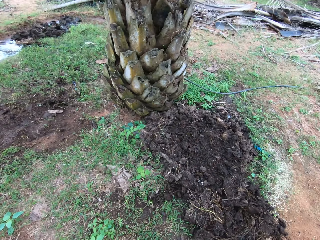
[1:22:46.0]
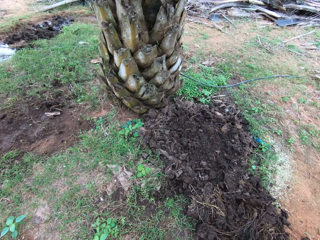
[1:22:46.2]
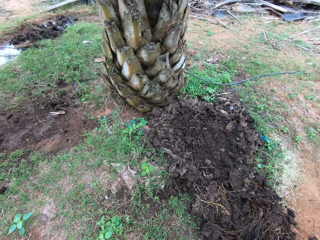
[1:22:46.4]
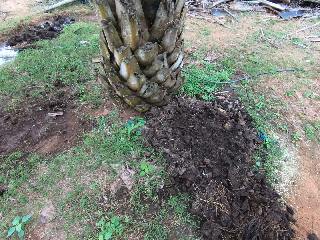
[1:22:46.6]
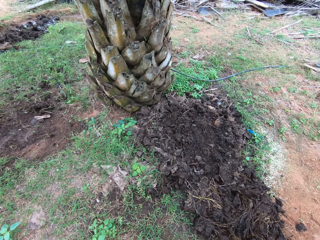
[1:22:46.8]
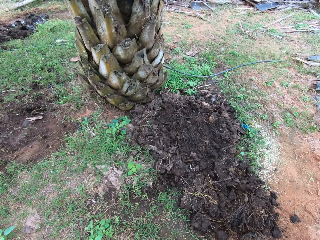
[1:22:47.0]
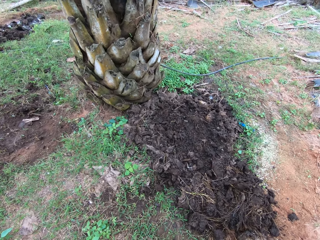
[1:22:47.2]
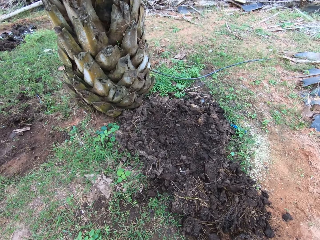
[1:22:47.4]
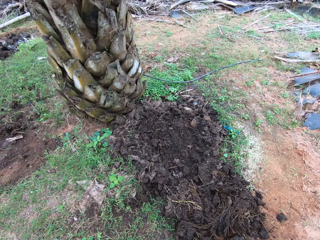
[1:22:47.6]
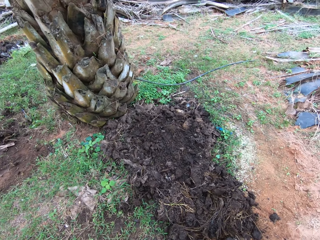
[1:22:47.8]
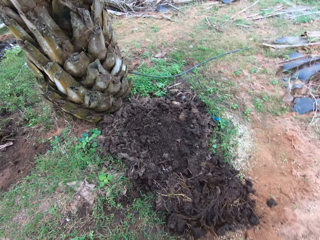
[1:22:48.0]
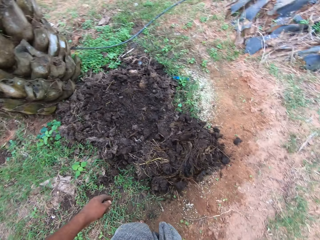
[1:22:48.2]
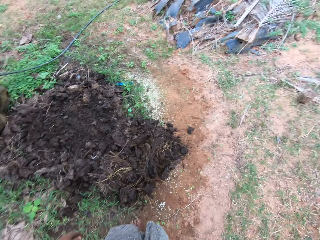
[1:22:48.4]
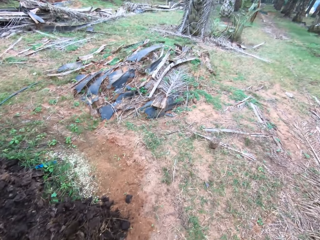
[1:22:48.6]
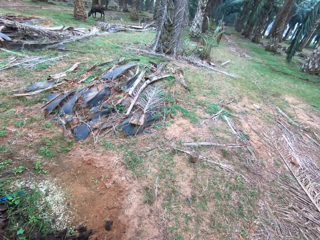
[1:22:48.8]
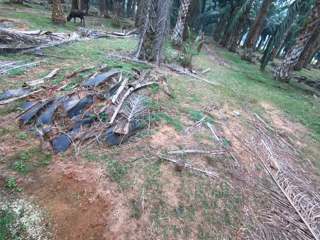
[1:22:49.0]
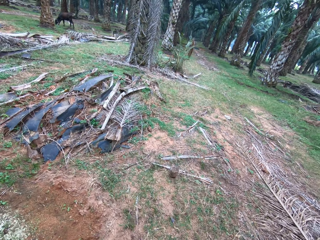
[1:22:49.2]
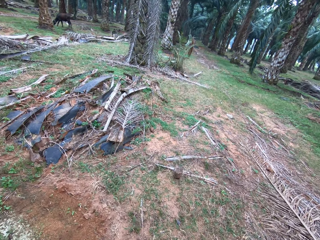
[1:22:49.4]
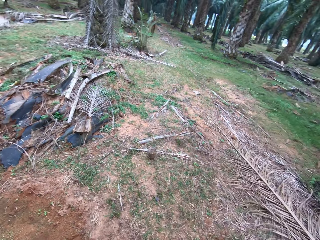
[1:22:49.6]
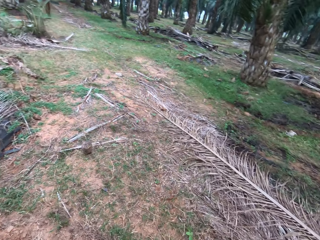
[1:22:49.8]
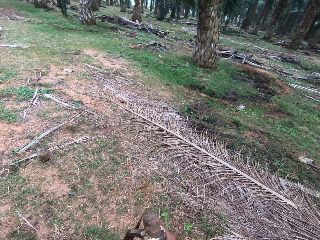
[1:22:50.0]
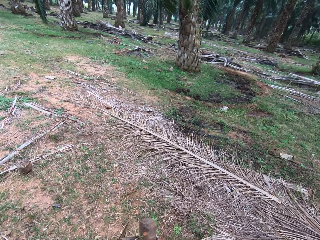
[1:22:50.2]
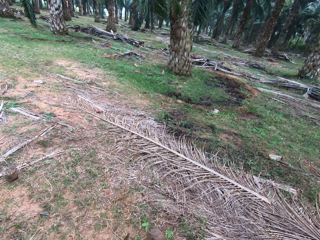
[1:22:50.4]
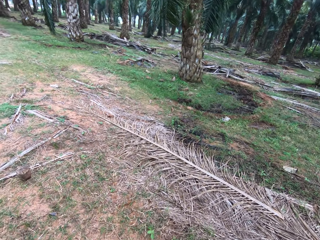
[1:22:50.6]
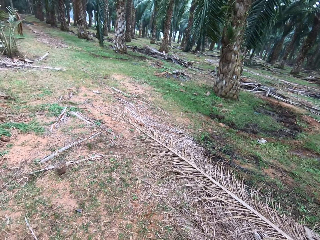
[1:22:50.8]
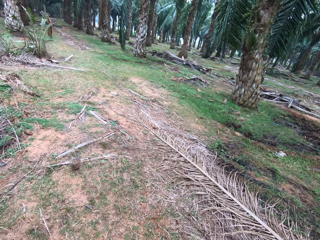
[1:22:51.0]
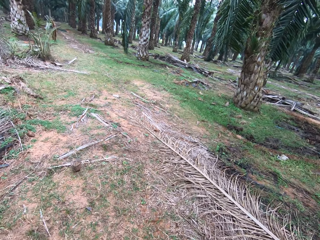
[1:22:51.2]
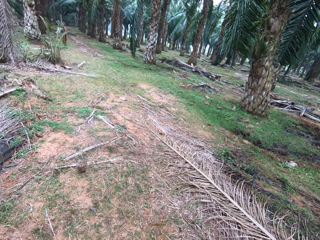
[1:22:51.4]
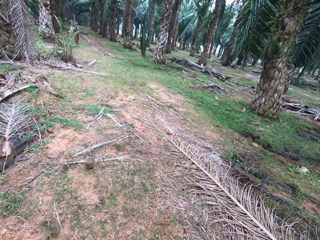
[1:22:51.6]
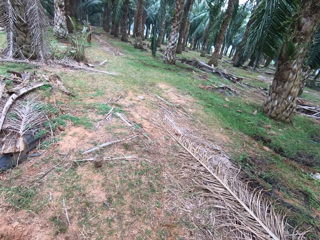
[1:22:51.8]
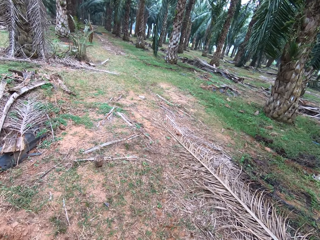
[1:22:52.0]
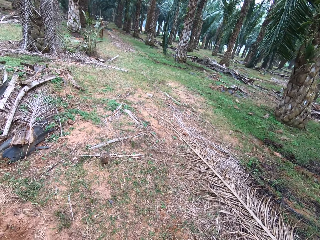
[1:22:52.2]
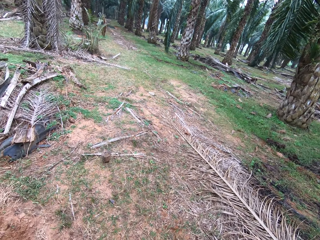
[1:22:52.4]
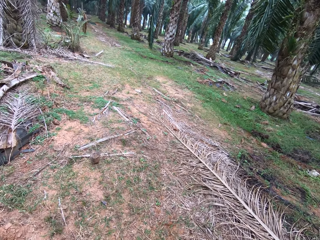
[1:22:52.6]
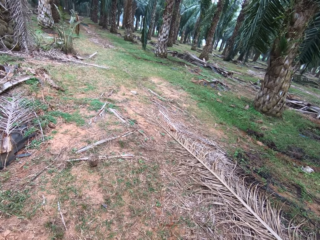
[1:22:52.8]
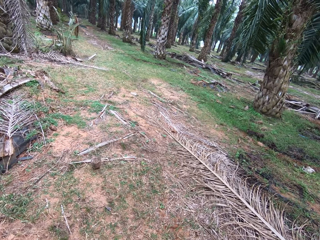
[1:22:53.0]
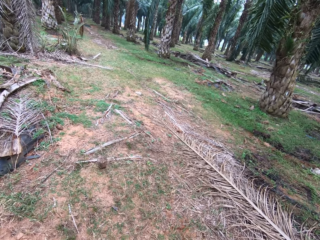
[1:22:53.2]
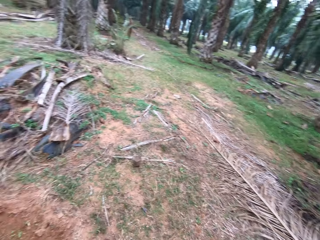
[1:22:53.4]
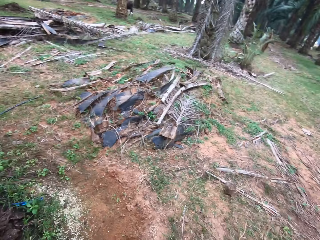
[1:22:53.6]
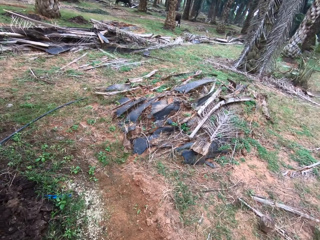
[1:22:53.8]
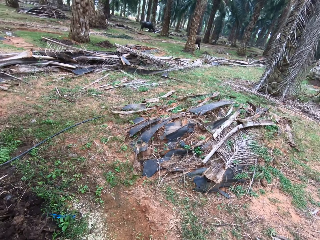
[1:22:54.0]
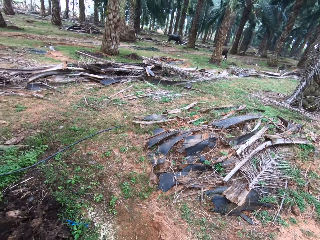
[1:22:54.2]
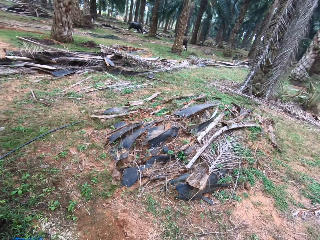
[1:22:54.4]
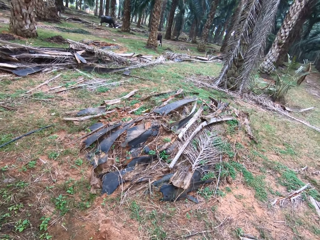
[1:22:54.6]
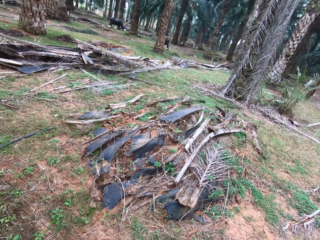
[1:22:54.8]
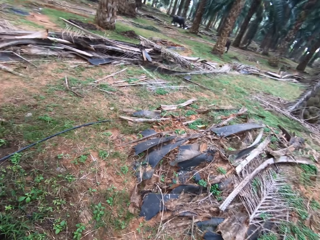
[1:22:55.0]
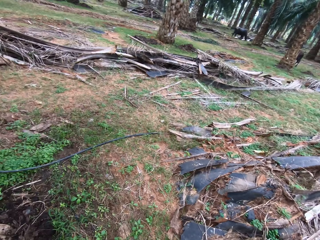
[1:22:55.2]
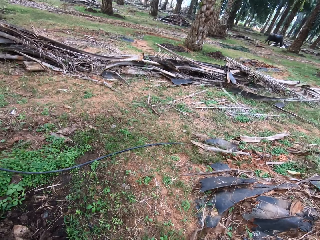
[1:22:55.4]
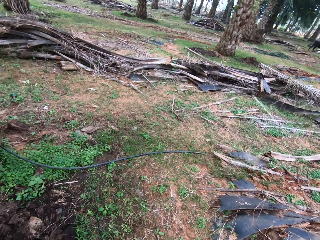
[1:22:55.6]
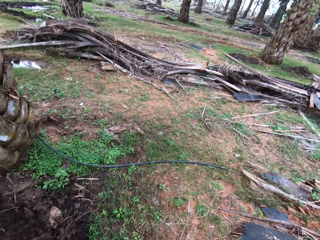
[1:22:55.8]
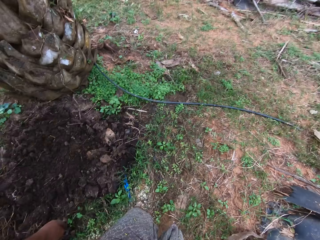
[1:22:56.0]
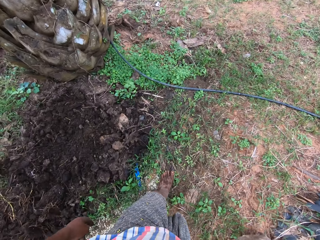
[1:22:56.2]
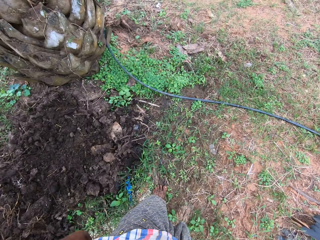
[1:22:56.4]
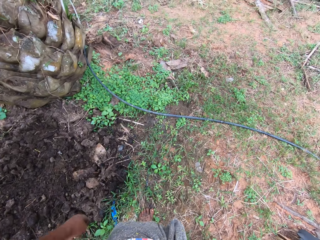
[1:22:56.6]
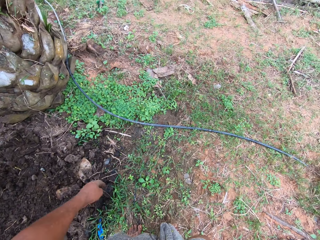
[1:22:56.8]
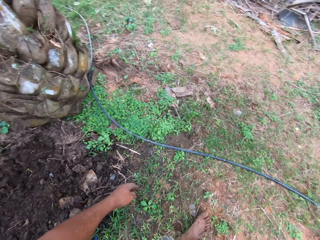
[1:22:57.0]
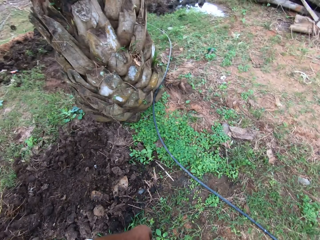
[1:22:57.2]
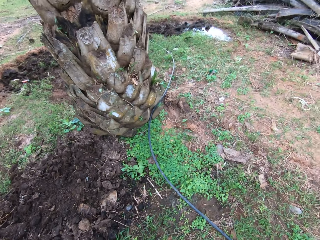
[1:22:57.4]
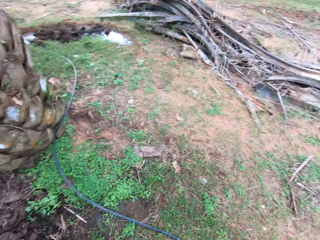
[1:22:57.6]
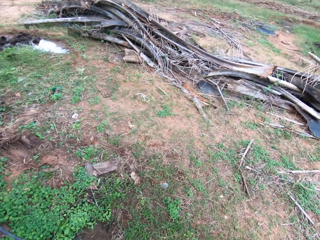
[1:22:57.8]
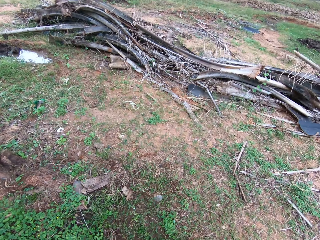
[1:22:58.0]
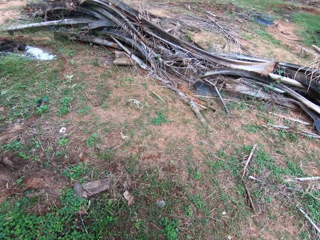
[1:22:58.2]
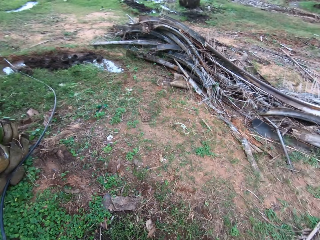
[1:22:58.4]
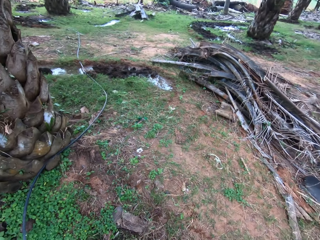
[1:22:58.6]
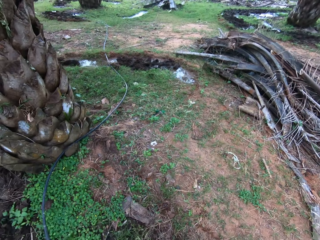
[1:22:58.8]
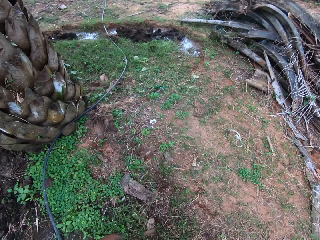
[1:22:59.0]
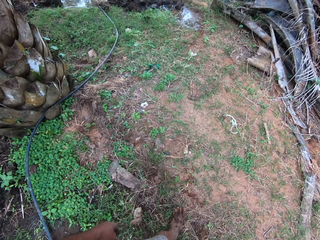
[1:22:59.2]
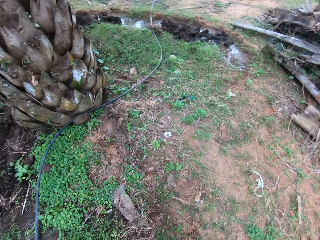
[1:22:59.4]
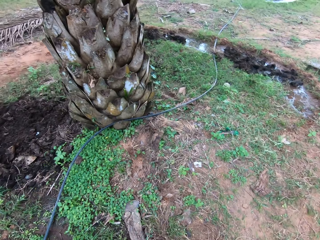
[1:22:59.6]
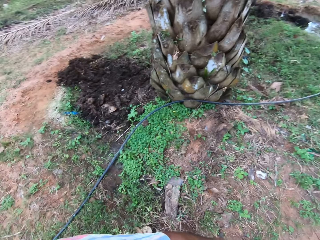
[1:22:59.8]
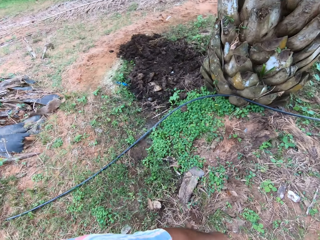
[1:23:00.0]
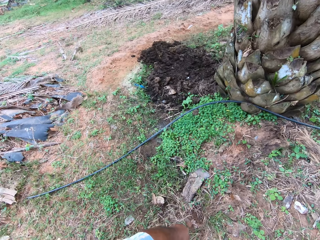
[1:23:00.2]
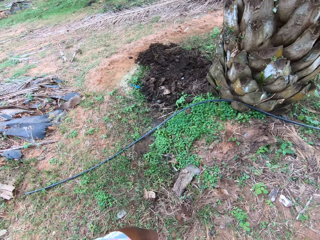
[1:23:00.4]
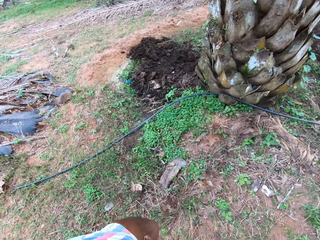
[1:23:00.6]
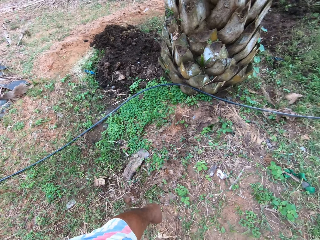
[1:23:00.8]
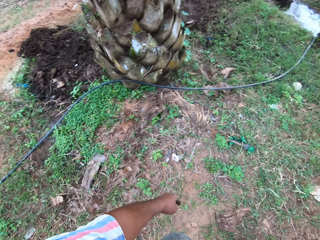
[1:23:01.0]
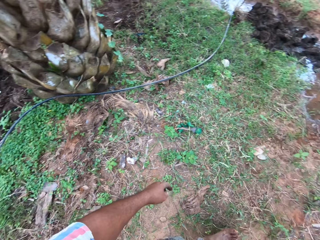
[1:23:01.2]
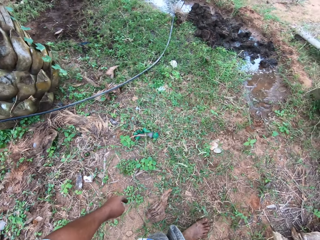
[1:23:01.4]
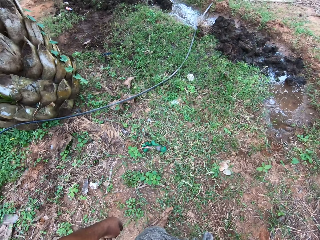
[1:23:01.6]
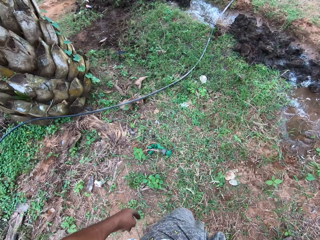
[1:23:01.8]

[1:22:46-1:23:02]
The camera wearer walks around on the farmland. They walk around the garden.

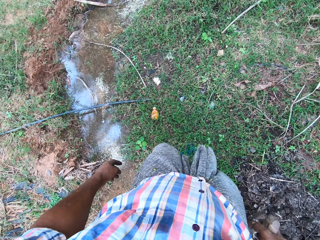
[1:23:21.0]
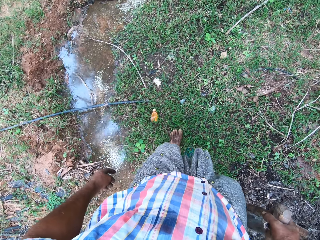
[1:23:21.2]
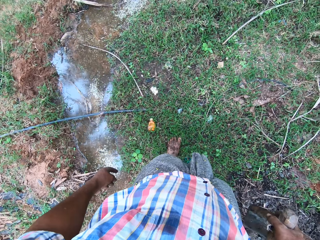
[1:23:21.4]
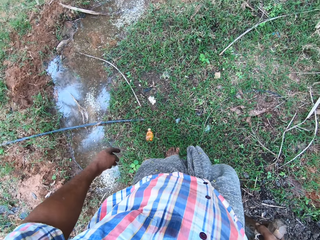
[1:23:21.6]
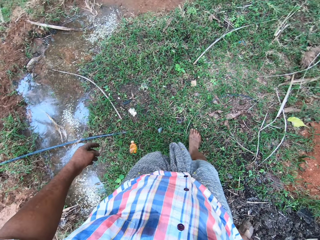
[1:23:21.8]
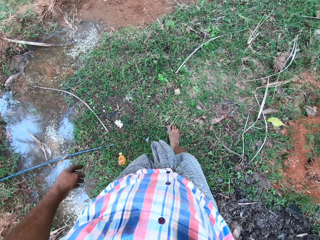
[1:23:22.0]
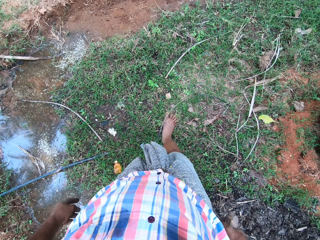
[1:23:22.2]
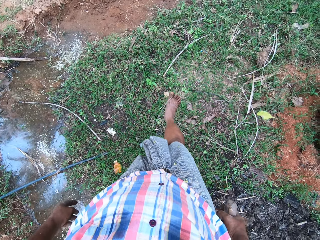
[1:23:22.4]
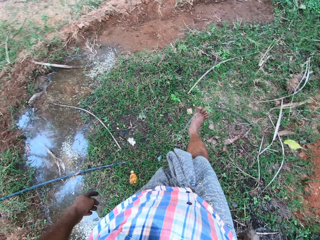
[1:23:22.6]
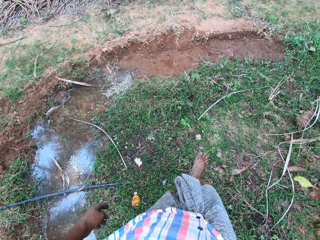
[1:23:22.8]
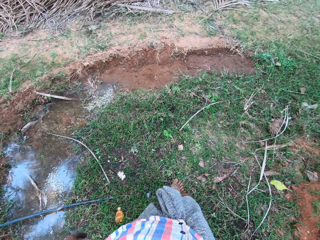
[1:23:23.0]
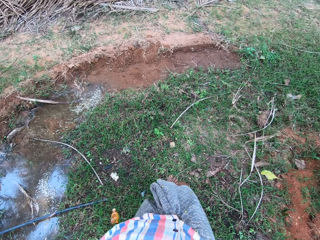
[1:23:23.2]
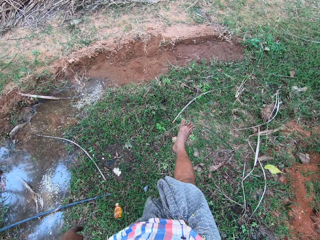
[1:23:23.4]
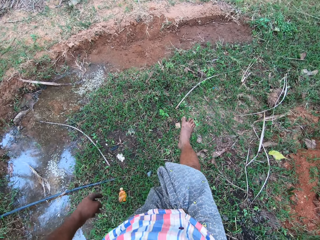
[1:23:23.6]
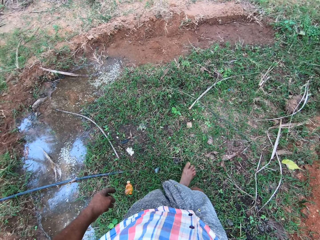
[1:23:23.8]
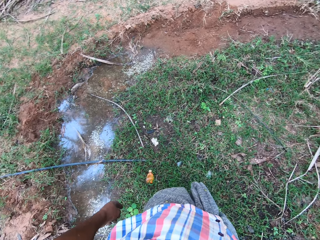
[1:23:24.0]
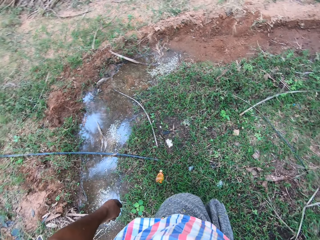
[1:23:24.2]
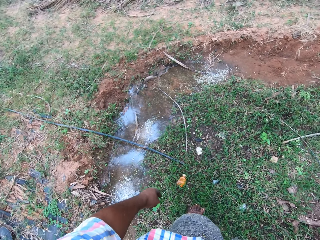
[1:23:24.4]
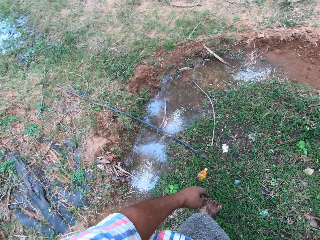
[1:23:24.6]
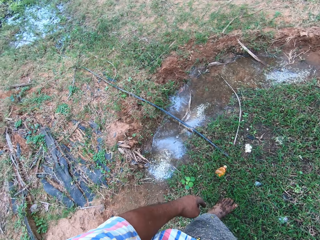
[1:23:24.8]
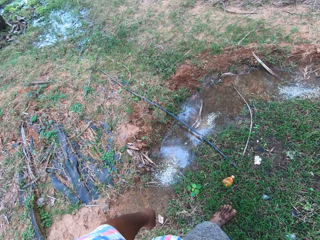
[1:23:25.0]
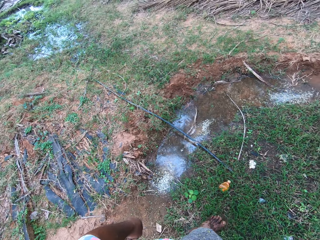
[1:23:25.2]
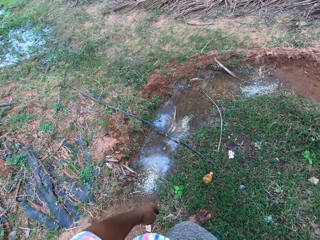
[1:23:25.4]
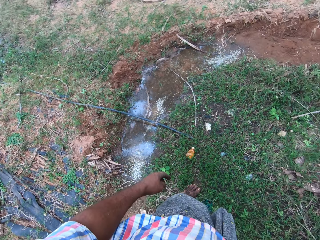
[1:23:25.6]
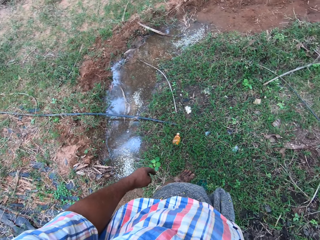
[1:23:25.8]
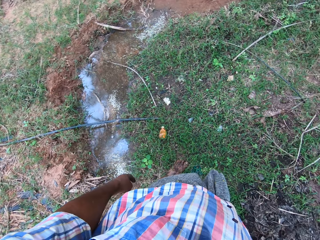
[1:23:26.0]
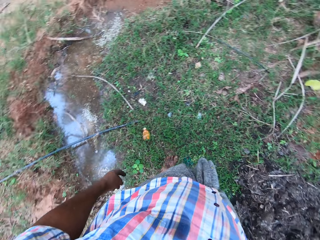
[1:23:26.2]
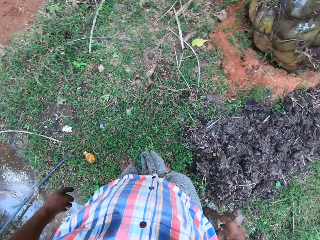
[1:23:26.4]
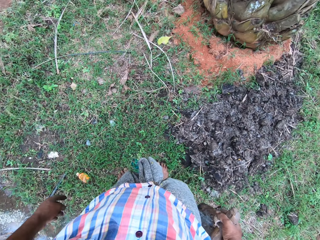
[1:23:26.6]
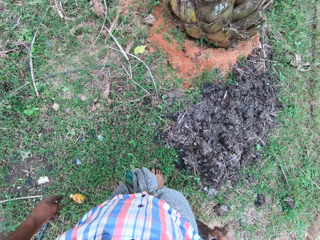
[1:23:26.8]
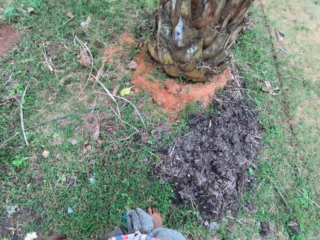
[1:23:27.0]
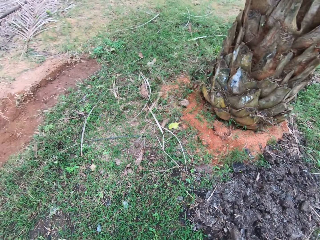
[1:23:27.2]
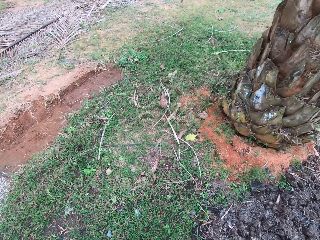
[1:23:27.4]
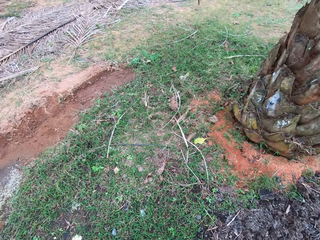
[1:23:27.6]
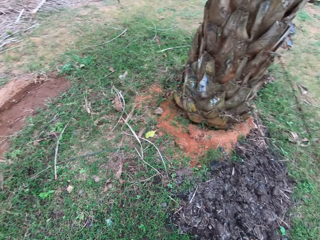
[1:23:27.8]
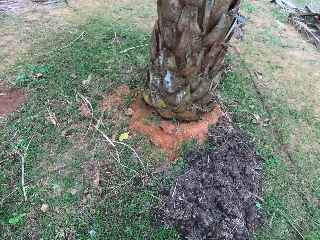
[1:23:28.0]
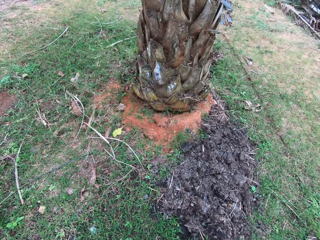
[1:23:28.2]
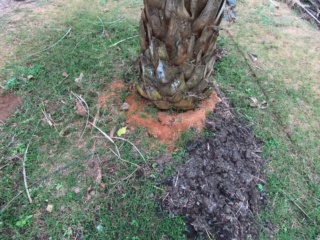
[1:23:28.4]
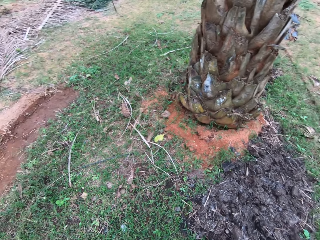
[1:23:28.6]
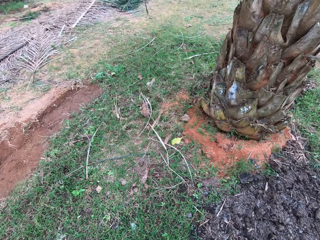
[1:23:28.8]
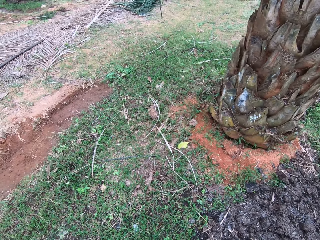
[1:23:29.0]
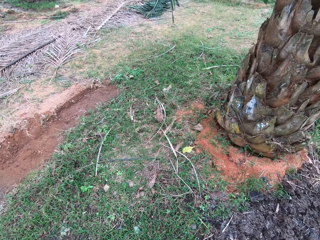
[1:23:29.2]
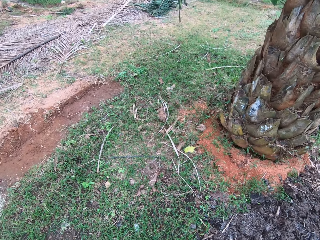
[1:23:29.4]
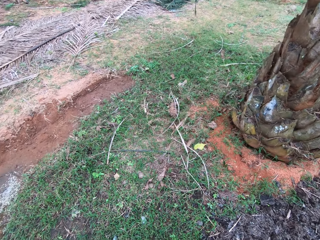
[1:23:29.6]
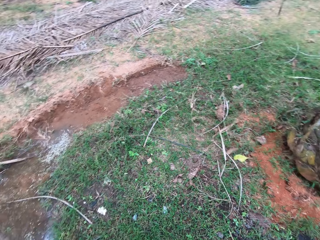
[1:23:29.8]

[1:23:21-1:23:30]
The camera wearer moves the wire with a leg. They look around the garden.
